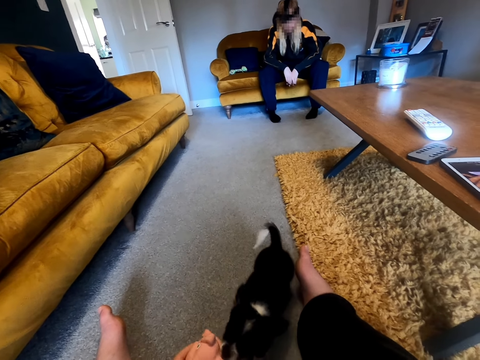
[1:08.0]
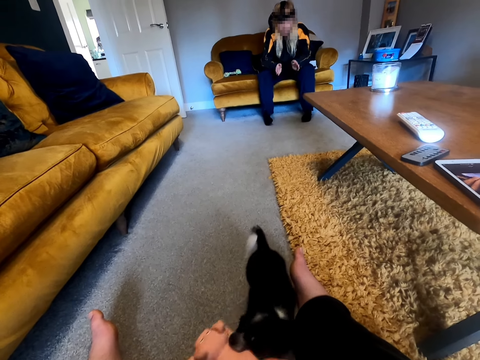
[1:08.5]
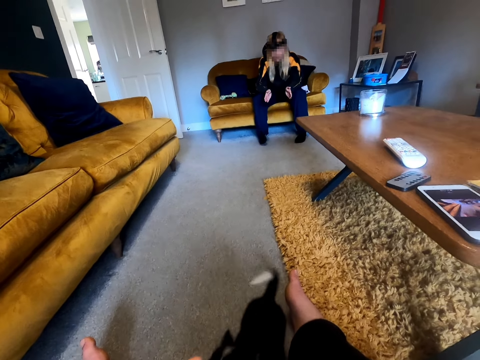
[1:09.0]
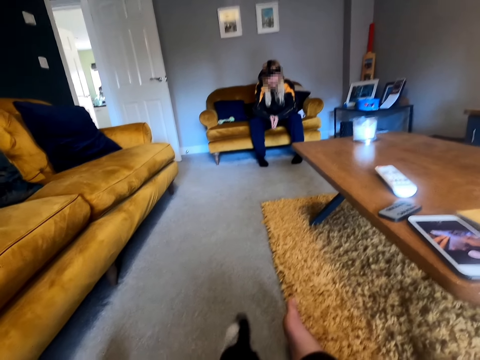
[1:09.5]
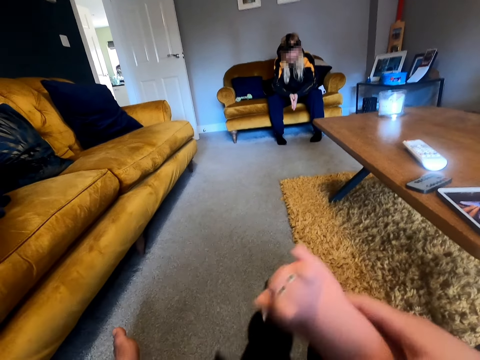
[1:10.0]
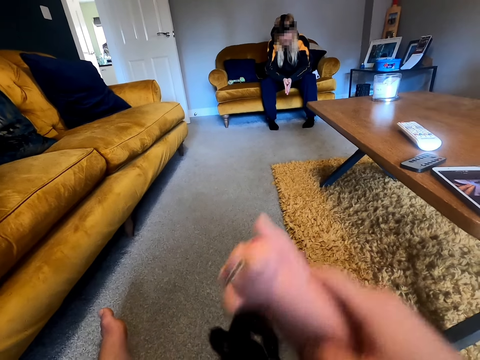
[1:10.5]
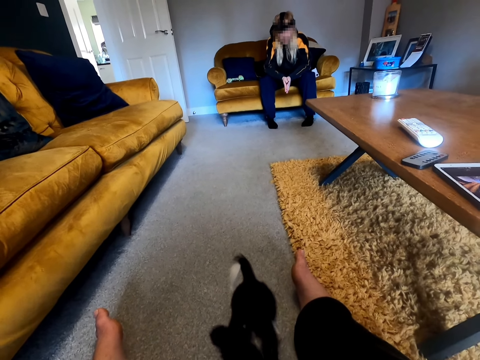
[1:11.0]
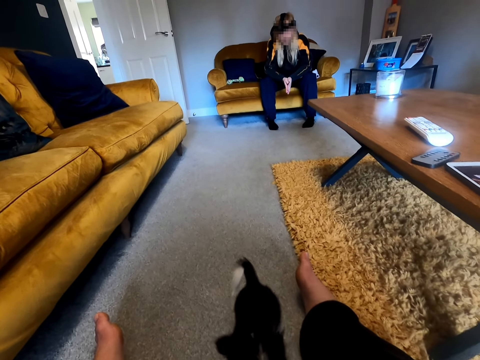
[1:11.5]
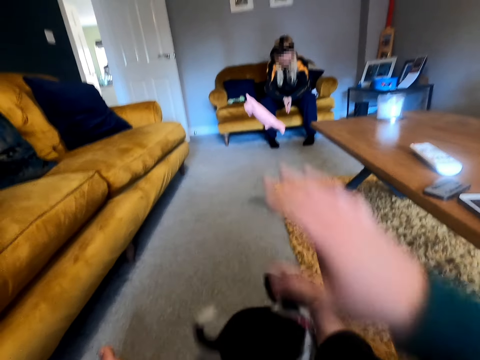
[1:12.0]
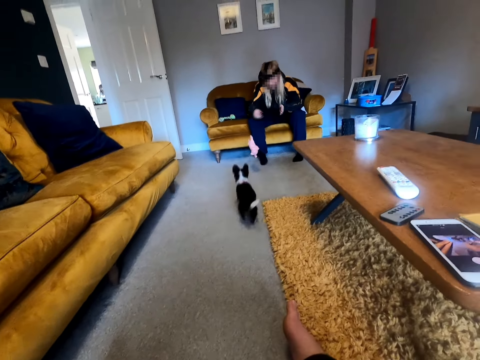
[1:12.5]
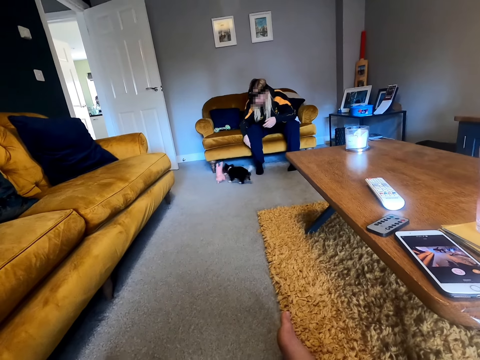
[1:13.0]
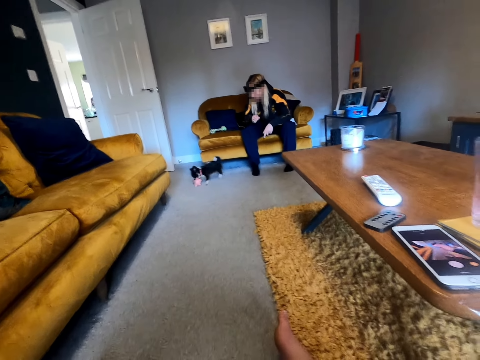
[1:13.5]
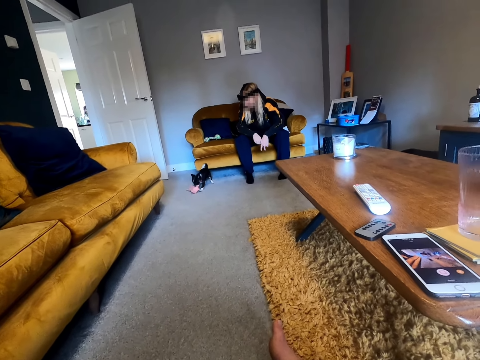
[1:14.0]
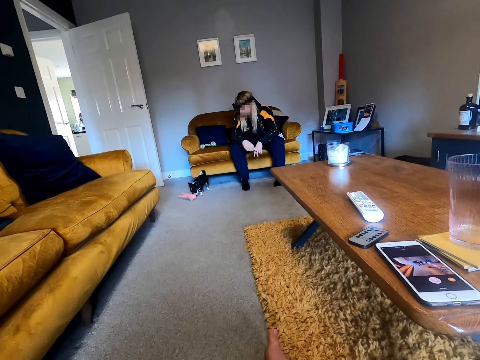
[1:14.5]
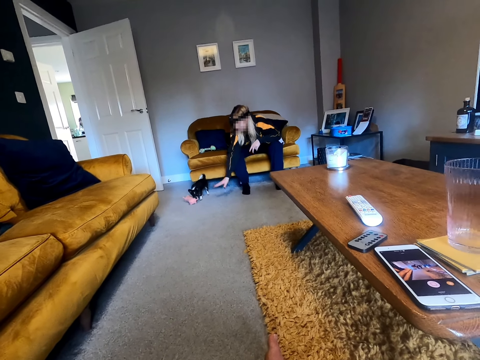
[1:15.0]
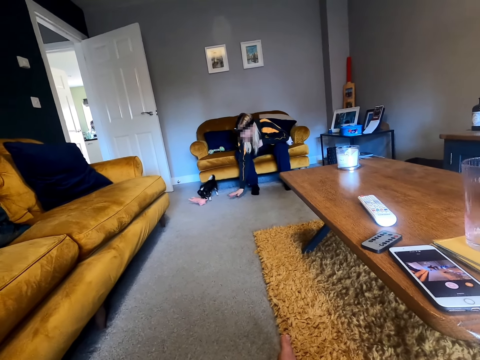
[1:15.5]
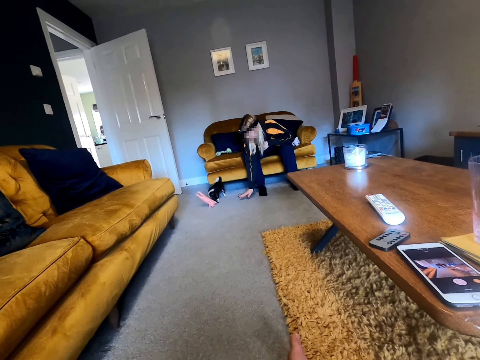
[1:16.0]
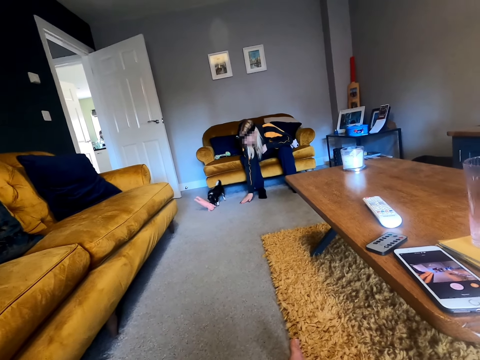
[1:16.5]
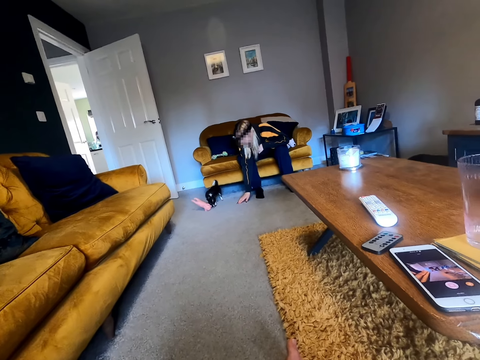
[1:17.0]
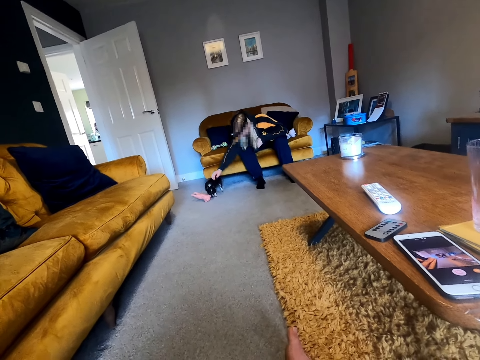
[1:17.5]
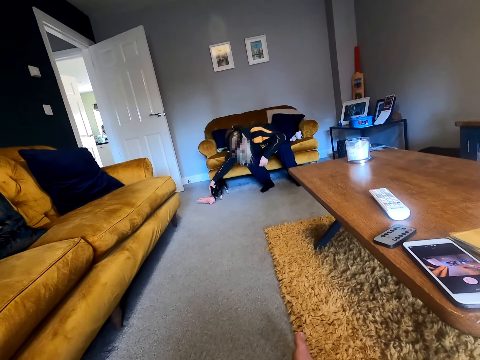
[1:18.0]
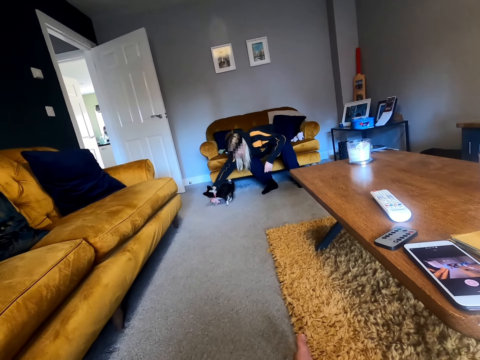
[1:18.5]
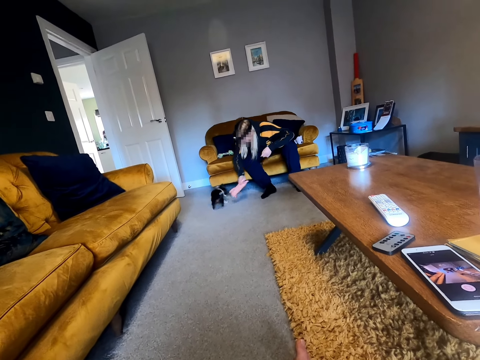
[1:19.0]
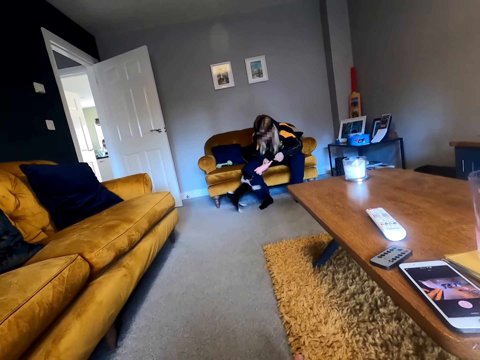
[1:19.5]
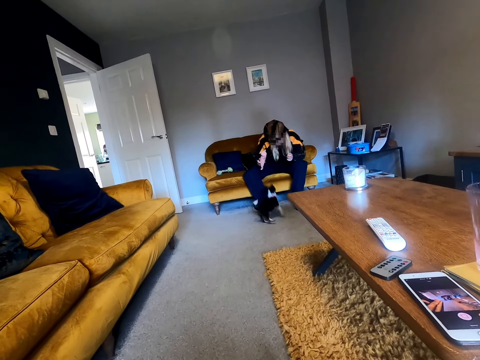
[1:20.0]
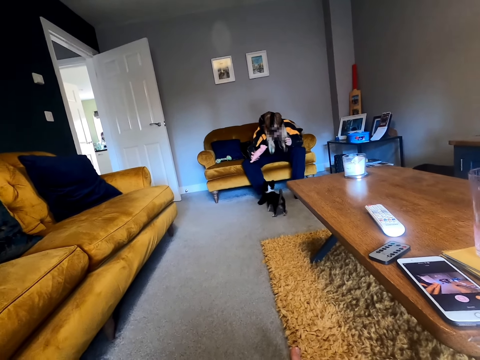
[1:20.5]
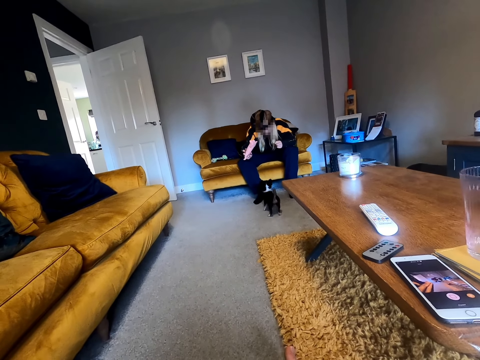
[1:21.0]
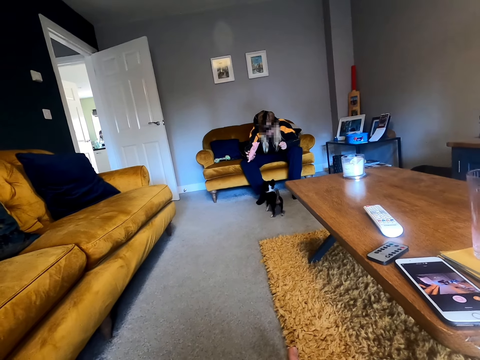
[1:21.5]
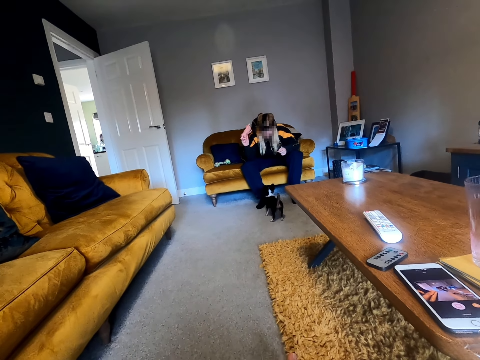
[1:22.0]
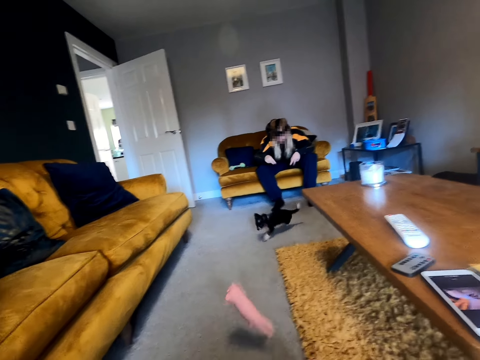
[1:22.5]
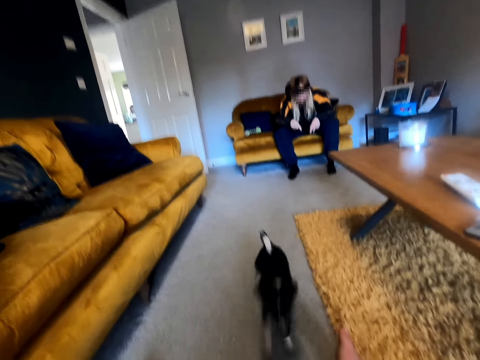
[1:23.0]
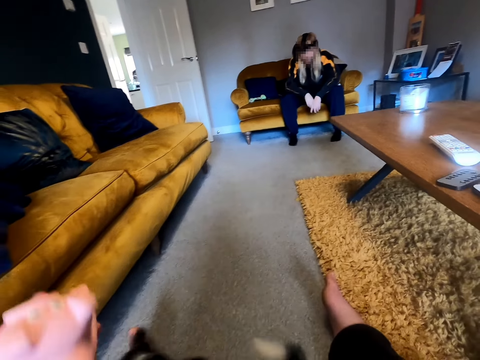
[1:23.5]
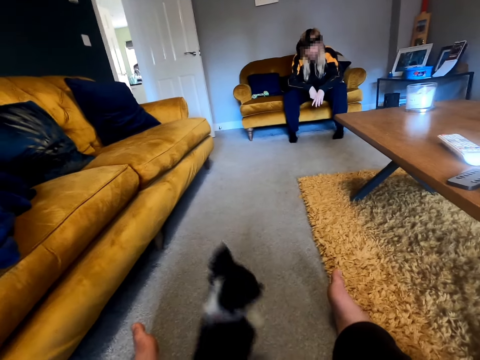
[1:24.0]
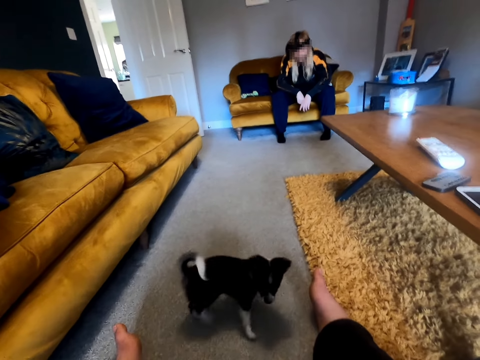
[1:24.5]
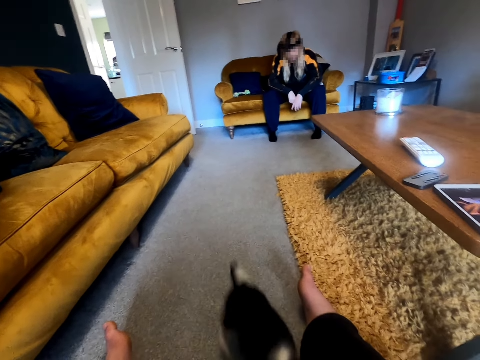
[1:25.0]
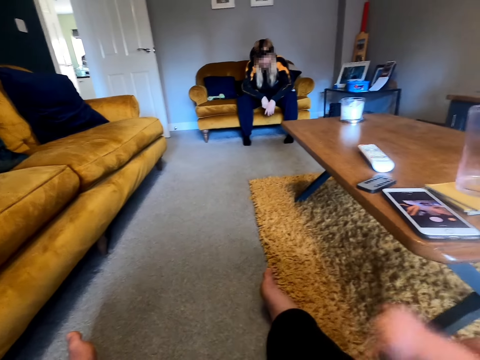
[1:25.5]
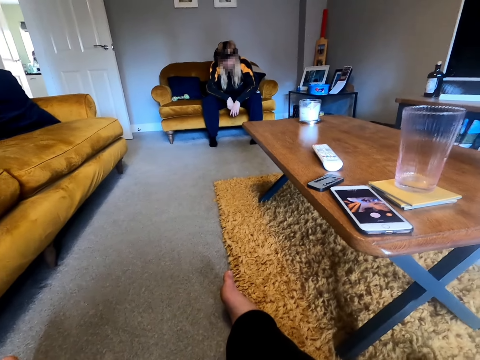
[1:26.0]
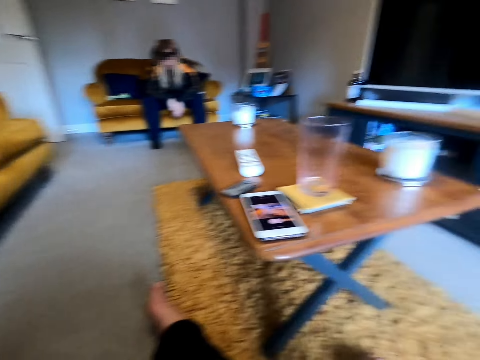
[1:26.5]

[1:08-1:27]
The camera wearer throws the pet doll towards a woman. They stare at the woman. They hit the floor with a hand. The woman plays with the dog using the pet doll. She throws the pet doll towards the camera wearer. The camera wearer plays with the dog using the pet doll.

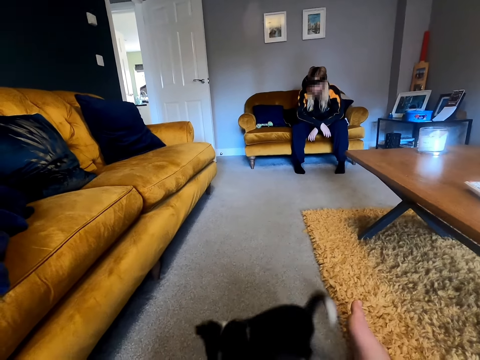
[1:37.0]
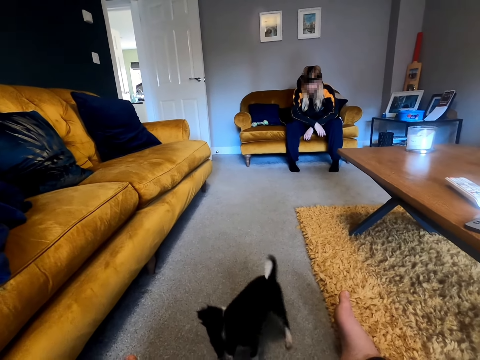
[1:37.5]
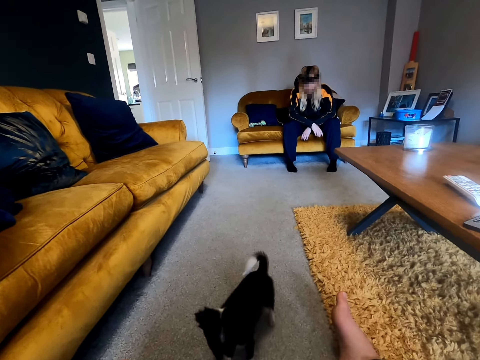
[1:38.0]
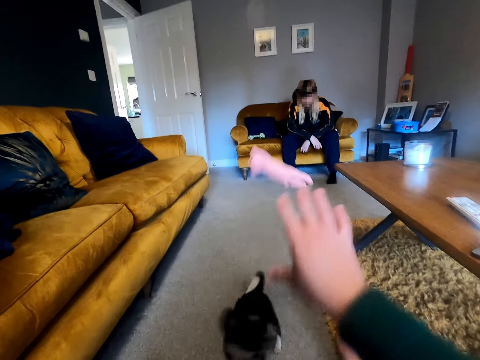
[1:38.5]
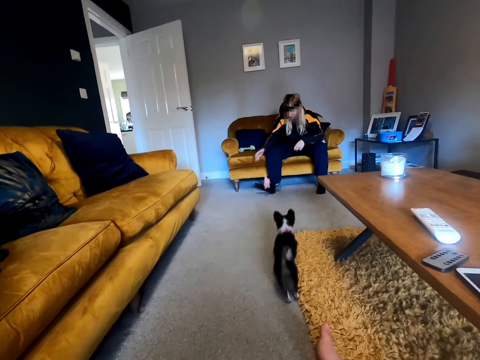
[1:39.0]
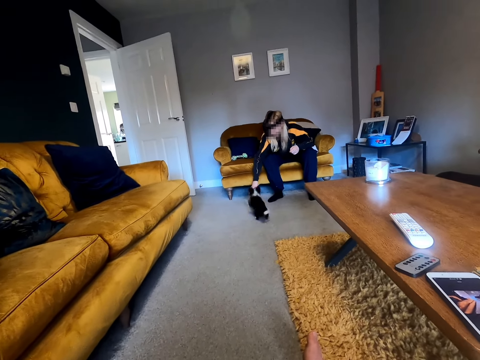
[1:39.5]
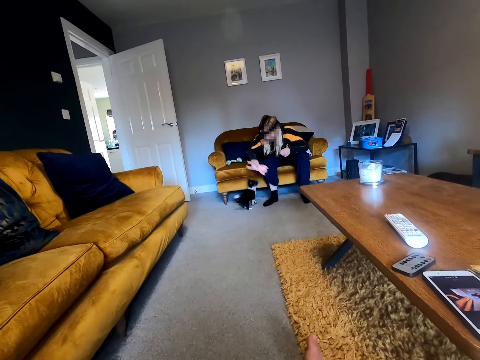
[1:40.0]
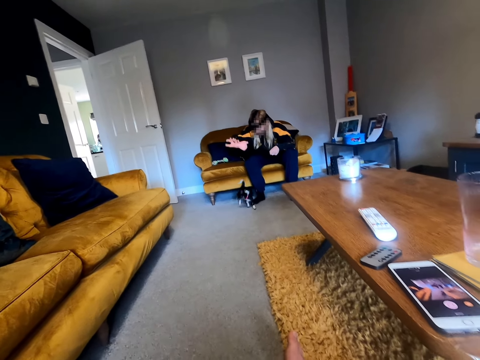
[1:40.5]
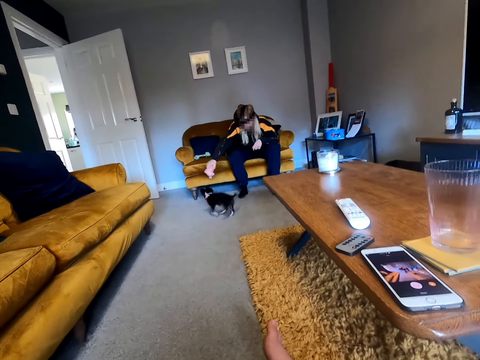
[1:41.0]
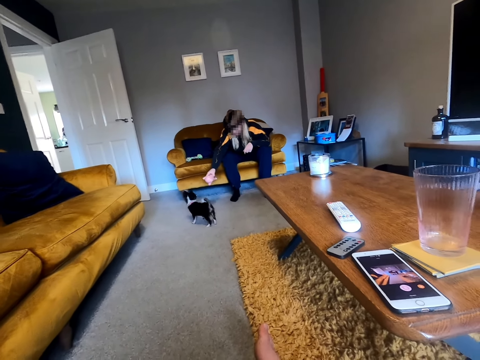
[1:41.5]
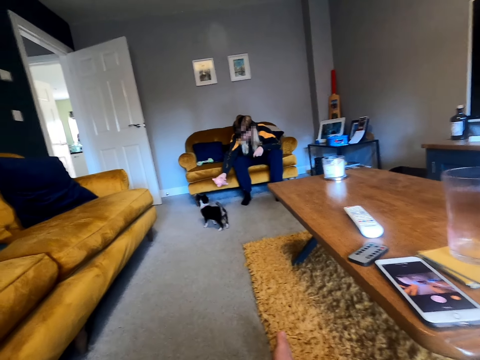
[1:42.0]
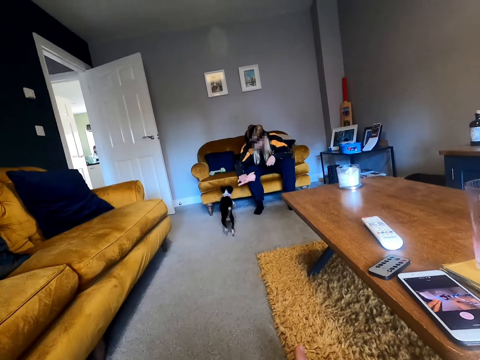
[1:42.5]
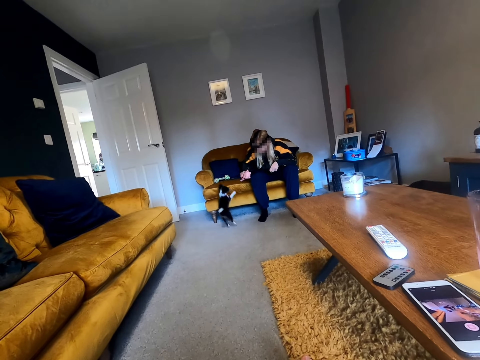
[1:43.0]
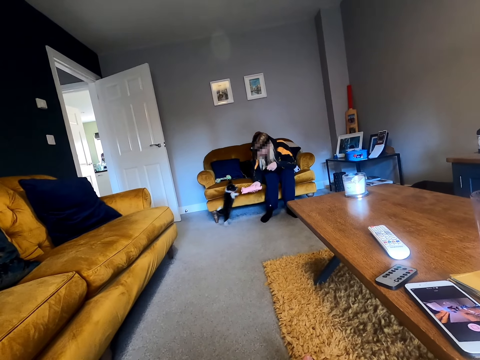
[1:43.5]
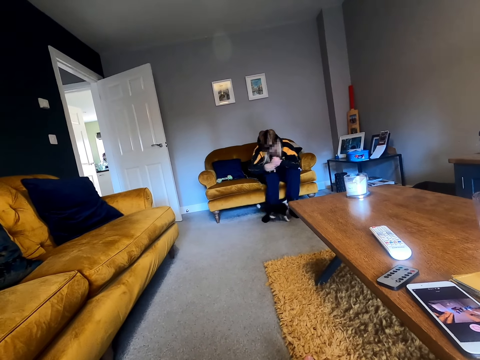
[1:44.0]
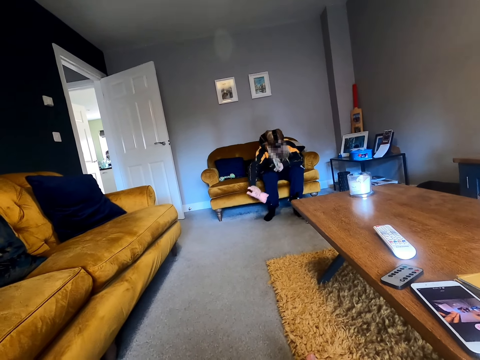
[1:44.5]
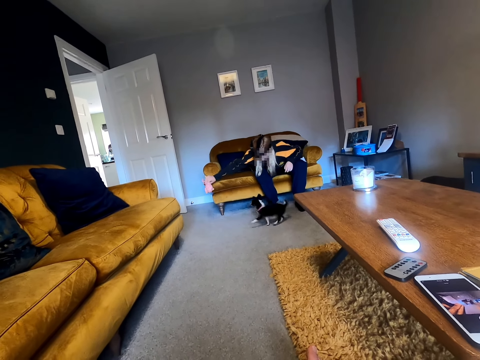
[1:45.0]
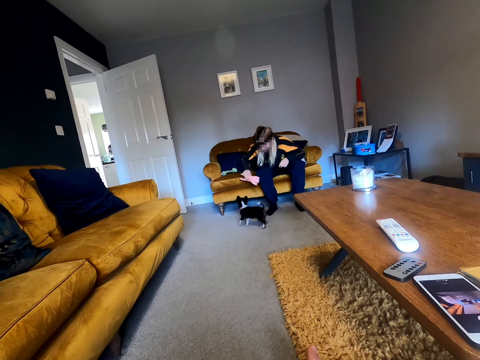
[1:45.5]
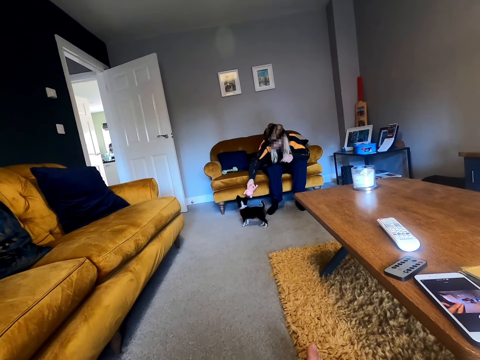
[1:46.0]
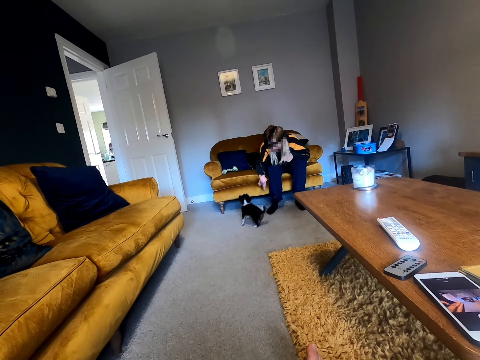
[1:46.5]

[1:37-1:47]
The camera wearer throws the pet doll towards a woman. The woman plays with the dog using the pet doll.
